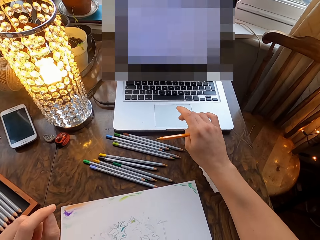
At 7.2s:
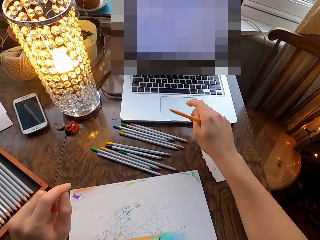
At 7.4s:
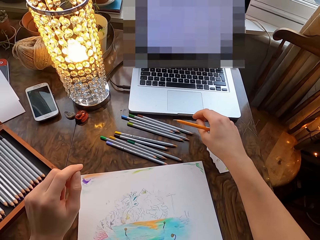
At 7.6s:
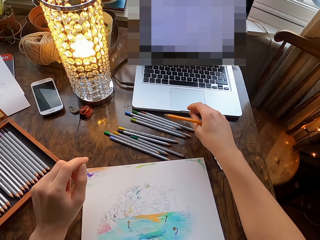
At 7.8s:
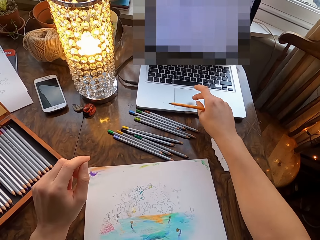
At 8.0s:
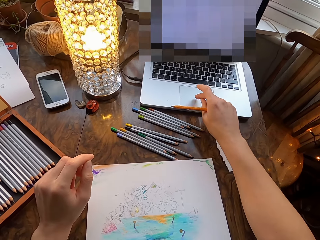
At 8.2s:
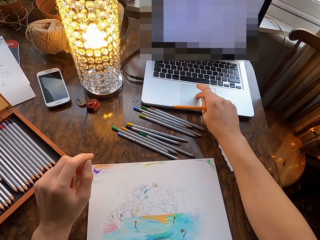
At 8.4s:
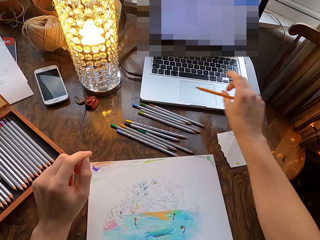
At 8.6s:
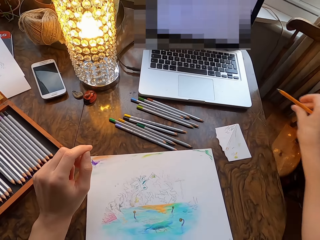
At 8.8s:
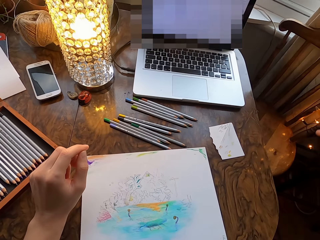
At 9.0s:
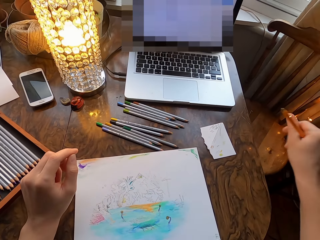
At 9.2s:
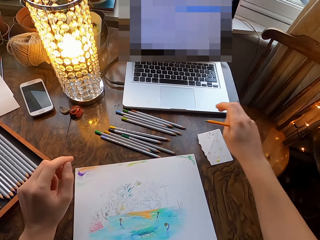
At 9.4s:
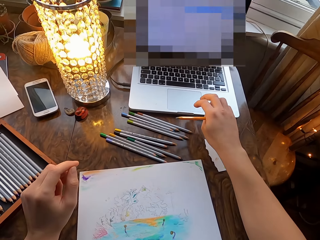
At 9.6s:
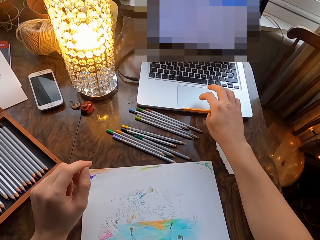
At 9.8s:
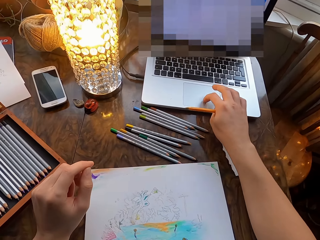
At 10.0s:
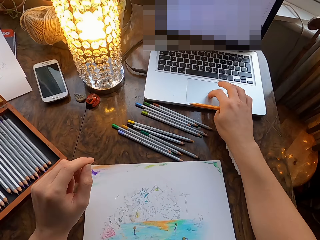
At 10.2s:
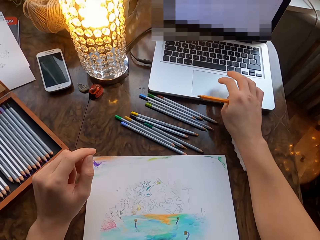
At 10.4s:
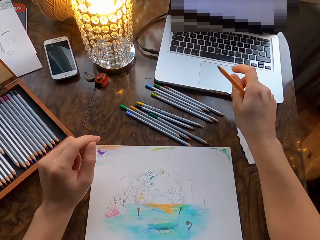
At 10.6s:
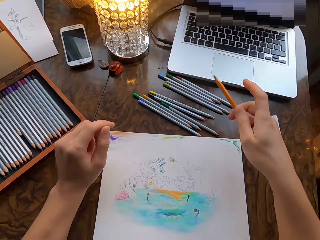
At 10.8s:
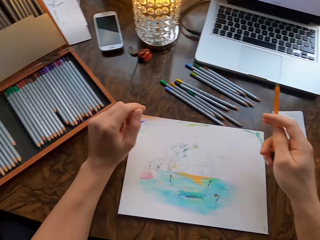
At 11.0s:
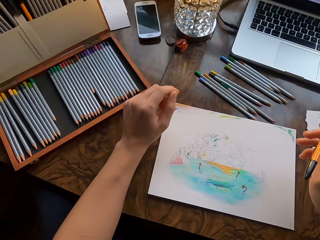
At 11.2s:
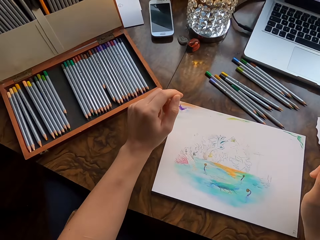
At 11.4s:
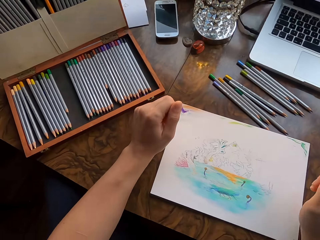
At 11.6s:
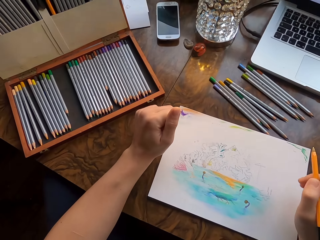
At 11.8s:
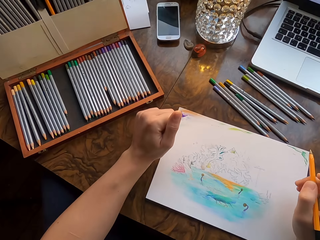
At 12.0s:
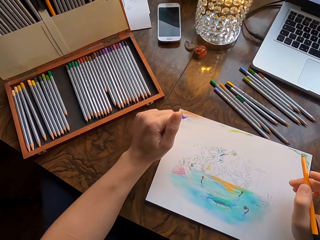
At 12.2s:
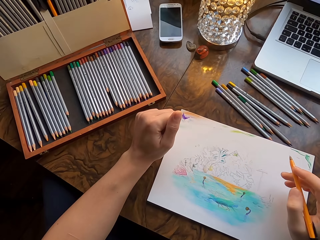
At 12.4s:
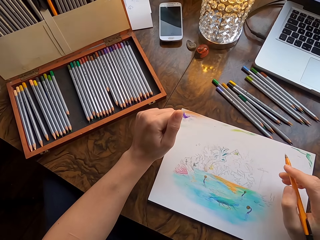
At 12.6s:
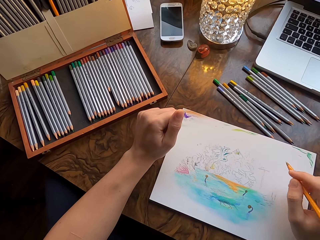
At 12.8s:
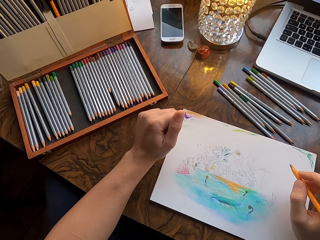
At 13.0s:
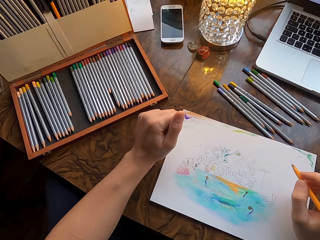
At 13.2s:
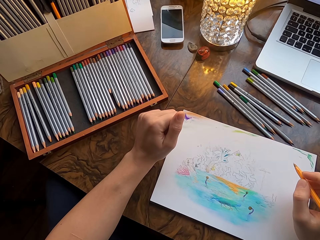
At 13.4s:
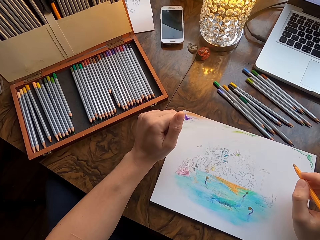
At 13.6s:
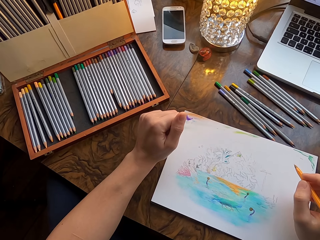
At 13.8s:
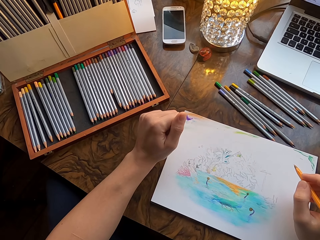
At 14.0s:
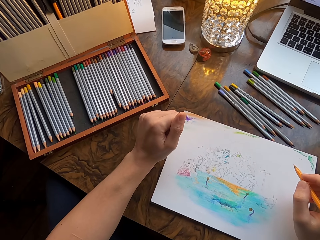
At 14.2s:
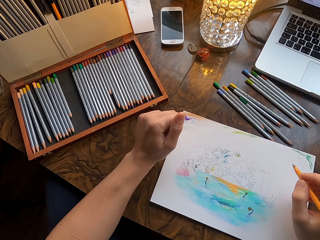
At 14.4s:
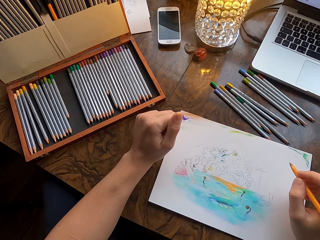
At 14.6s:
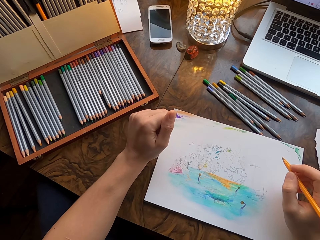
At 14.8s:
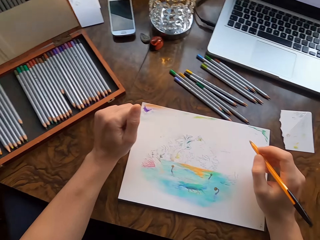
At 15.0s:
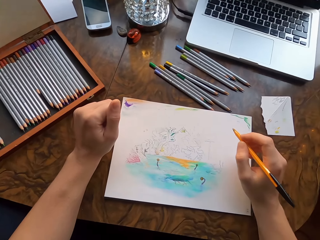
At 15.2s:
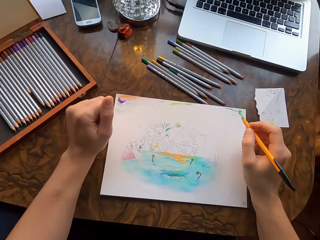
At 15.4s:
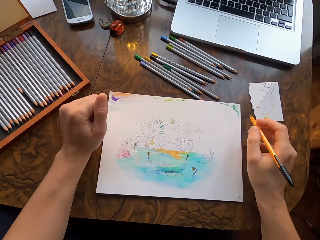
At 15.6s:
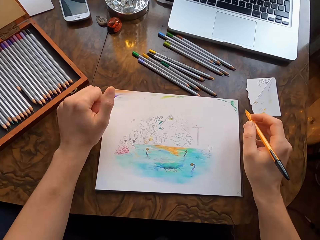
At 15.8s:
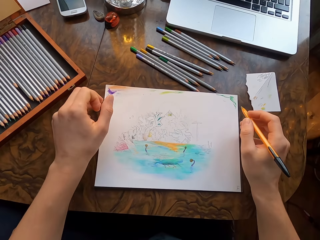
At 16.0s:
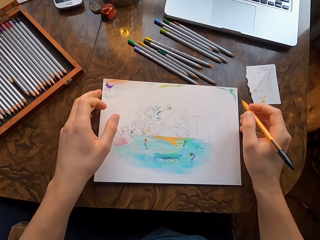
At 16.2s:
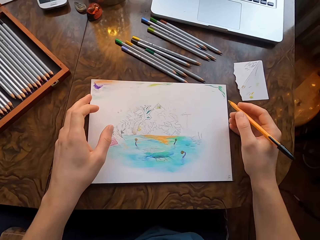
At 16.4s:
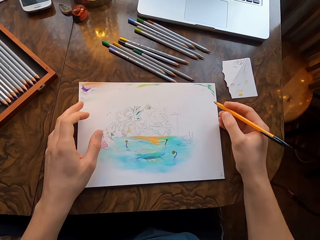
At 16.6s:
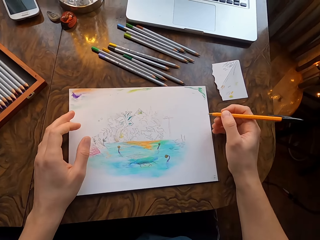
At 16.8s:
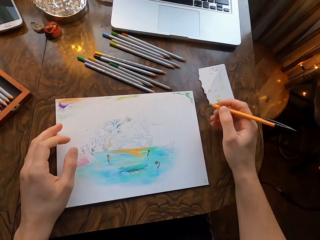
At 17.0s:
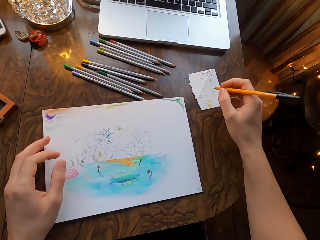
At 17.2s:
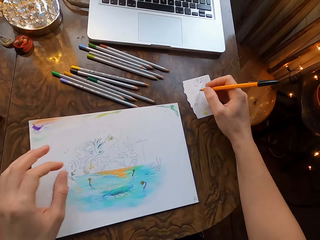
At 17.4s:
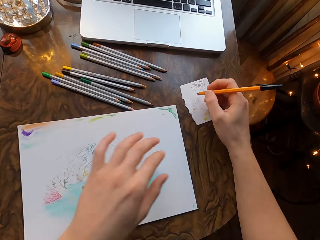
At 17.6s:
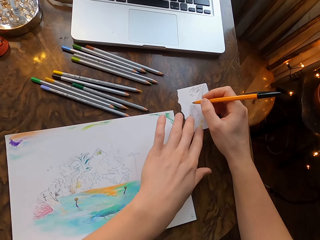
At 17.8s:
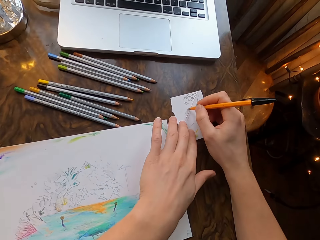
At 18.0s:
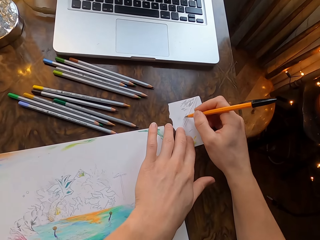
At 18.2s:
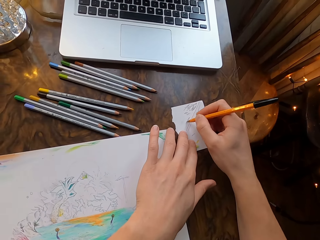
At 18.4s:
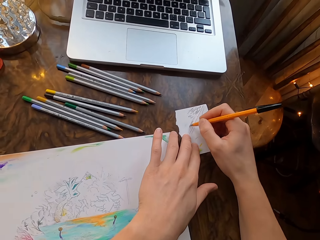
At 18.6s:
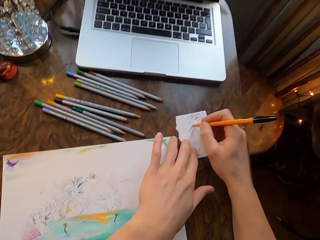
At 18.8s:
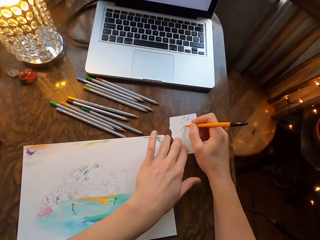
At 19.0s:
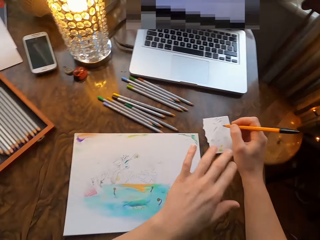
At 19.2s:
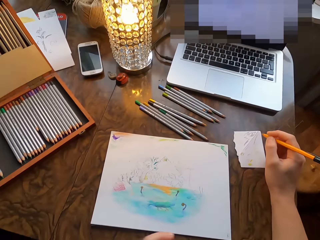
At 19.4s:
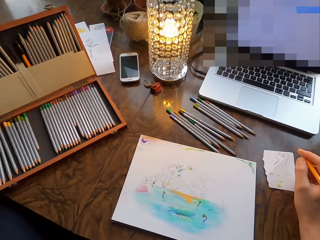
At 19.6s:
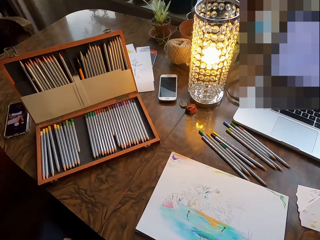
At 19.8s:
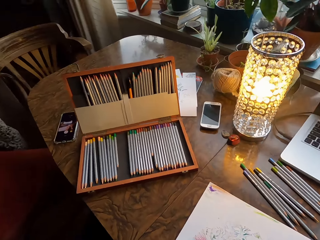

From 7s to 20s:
The camera wearer moves his hand. He scrolls the laptop. He flips the pen in his hand. He looks at the drawing. He touches the drawing paper. He holds the piece of paper on the table. He scribbles the pen on the piece of paper.

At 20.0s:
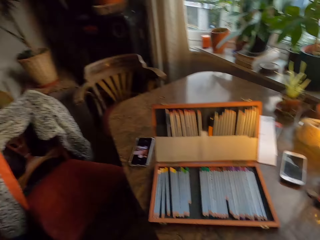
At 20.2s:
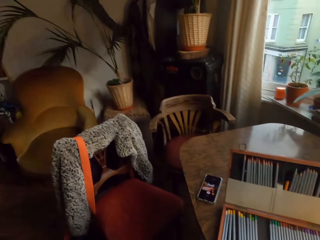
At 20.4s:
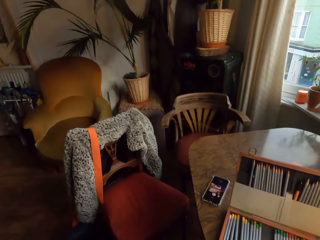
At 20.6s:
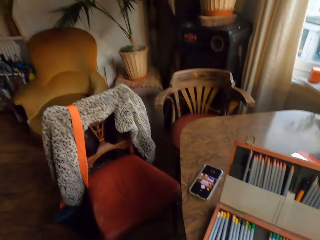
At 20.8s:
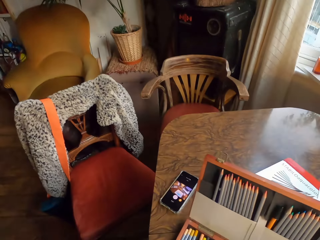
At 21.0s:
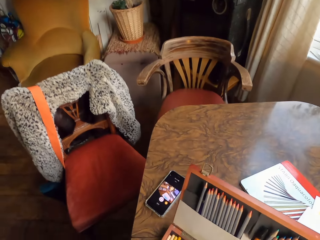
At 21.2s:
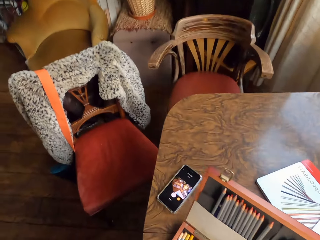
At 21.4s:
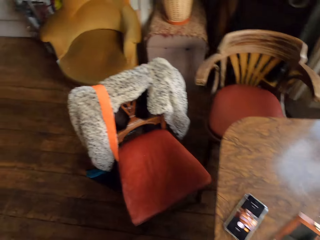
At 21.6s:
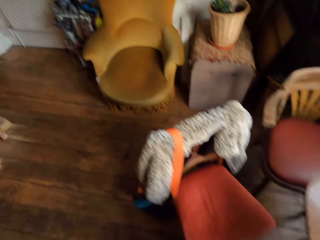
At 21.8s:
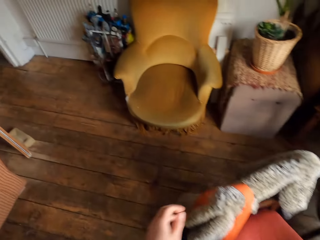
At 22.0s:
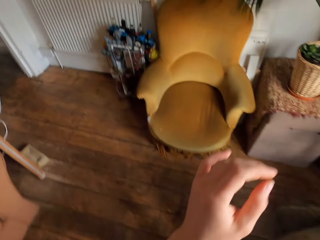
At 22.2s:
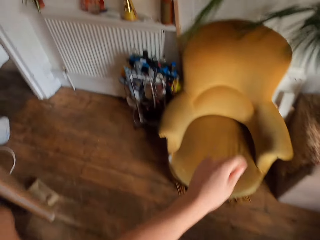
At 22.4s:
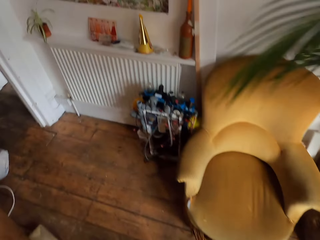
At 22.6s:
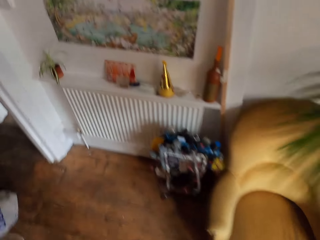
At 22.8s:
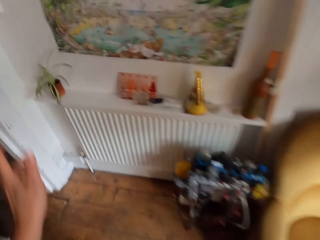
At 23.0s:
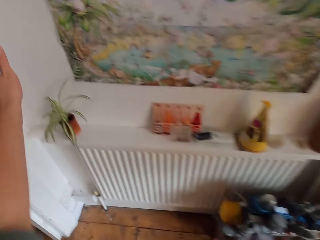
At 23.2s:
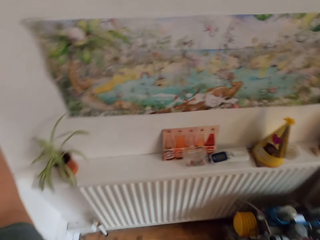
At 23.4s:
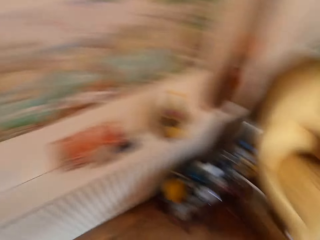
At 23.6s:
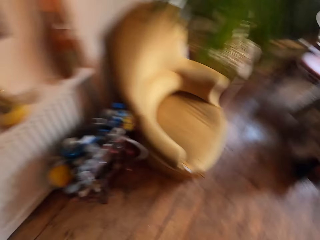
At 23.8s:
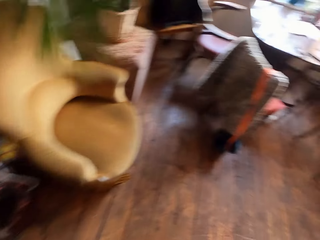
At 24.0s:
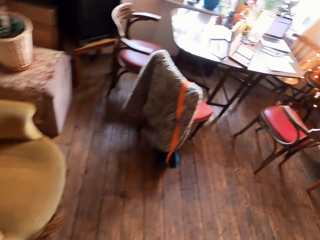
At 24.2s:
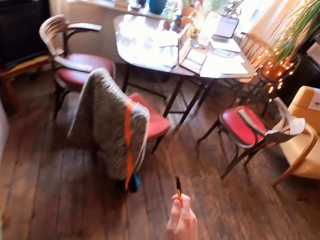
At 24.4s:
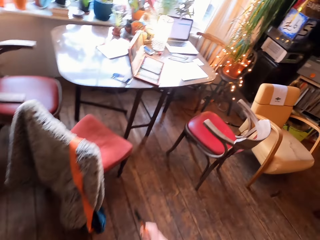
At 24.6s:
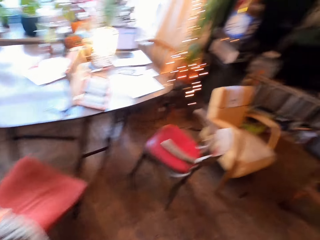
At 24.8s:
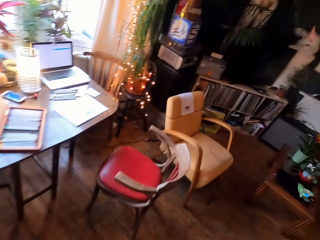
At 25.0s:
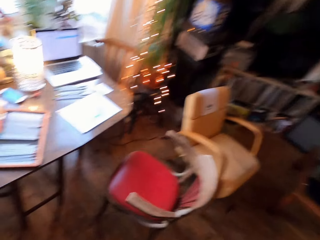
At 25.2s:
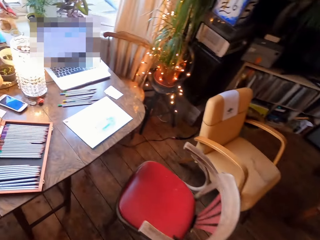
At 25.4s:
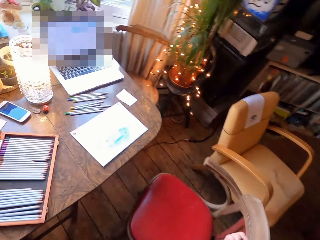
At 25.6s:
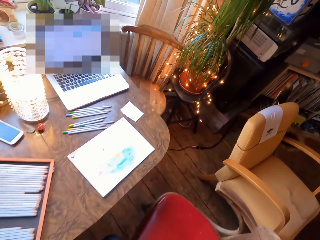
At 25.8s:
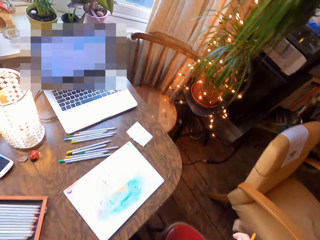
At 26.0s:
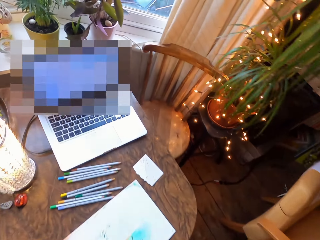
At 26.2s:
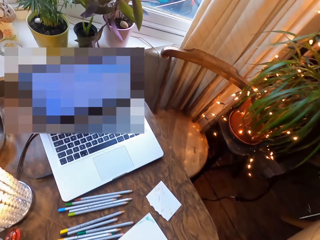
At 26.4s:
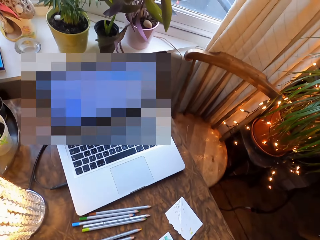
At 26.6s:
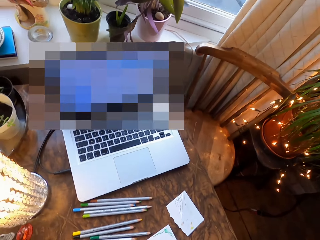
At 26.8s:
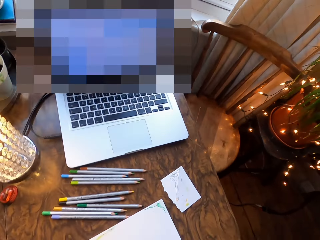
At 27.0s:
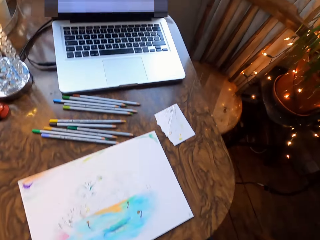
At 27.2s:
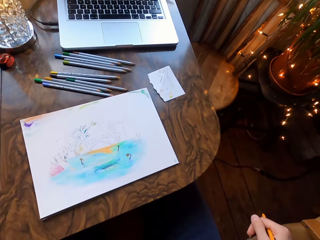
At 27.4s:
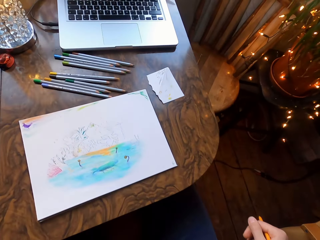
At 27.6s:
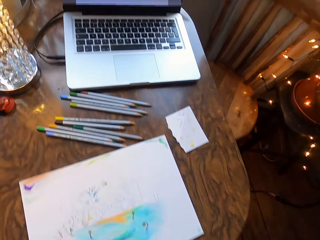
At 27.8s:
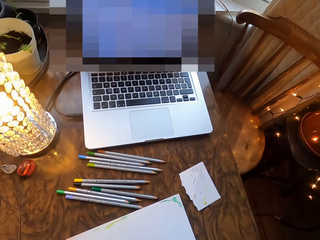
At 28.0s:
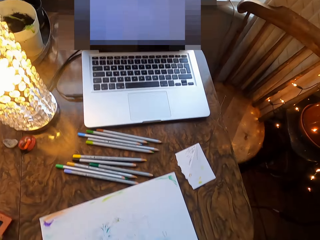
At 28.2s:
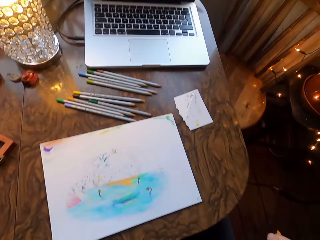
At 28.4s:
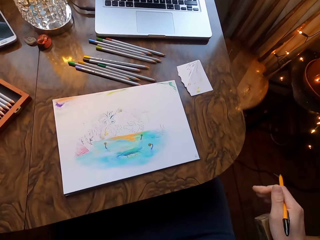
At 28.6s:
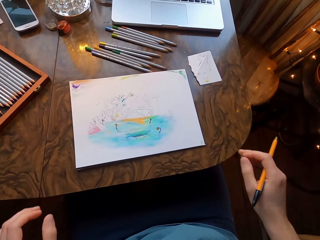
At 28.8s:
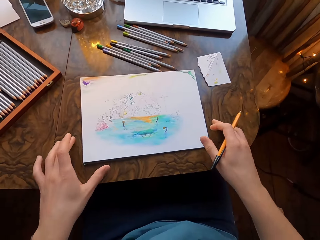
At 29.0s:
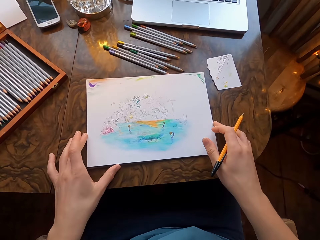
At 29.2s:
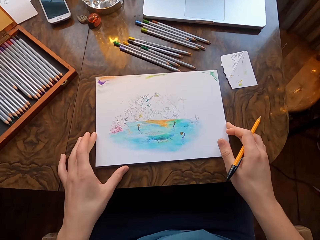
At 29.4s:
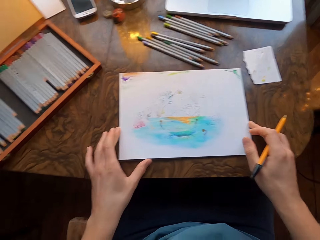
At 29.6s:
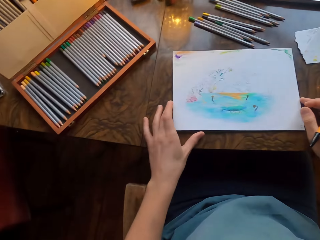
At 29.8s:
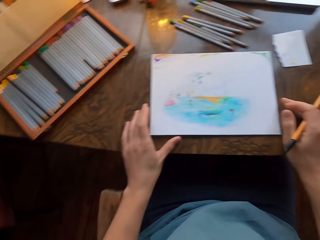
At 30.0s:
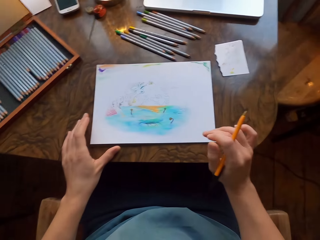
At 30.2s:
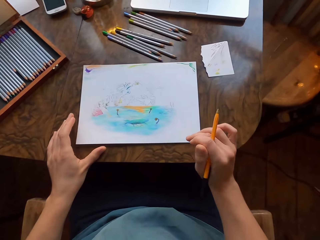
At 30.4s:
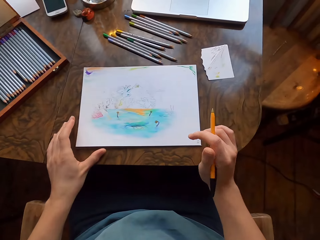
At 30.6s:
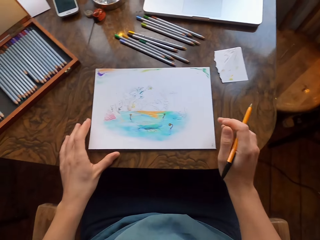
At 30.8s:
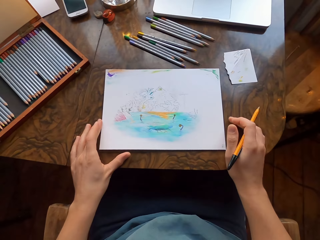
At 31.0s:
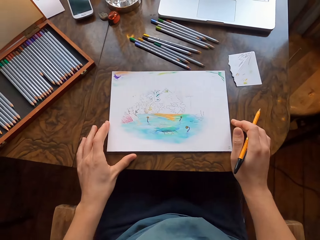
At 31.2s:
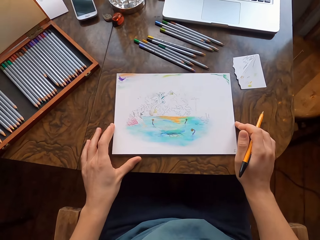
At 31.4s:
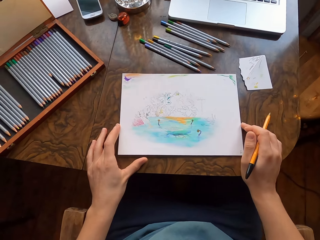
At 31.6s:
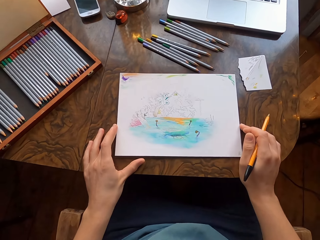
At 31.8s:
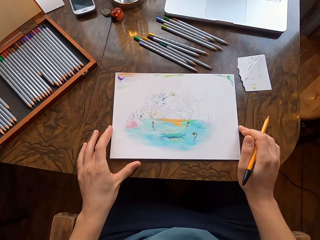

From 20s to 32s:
The camera wearer stands from the chair. They walk across the room, press the switch and walk to the table. They sit on the chair. They pull the chair forward. They hold the drawing paper on the table.
